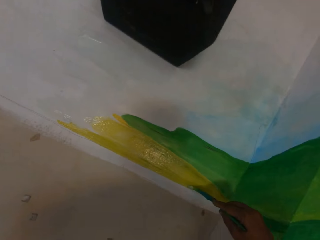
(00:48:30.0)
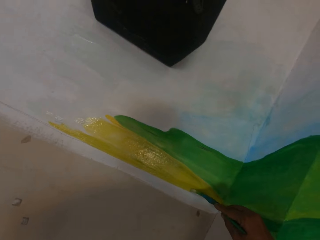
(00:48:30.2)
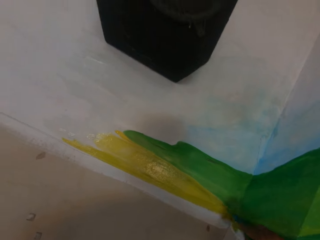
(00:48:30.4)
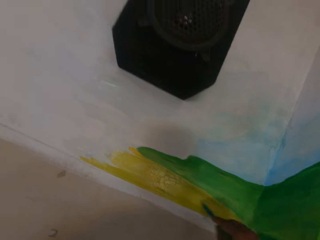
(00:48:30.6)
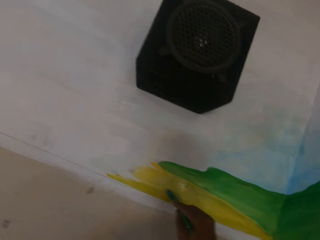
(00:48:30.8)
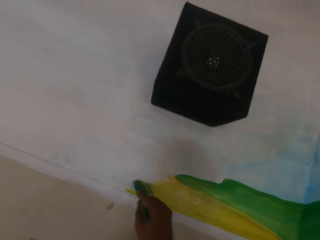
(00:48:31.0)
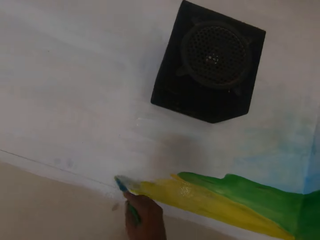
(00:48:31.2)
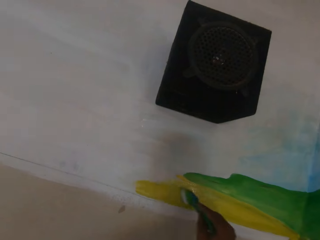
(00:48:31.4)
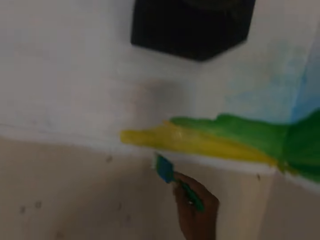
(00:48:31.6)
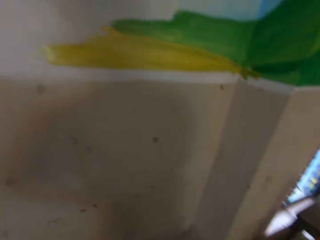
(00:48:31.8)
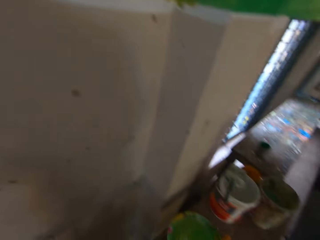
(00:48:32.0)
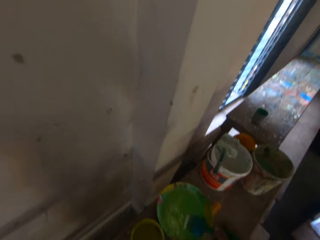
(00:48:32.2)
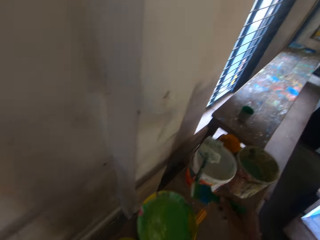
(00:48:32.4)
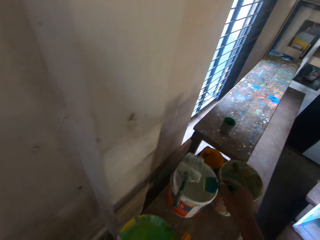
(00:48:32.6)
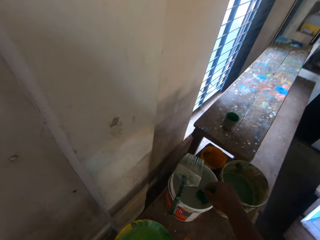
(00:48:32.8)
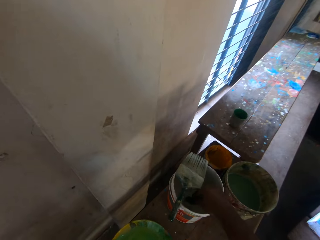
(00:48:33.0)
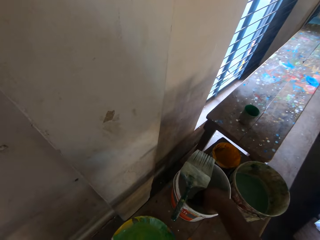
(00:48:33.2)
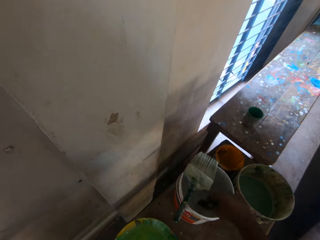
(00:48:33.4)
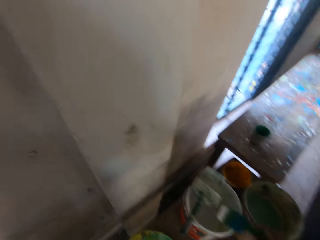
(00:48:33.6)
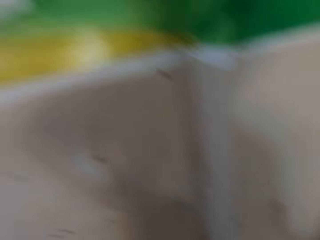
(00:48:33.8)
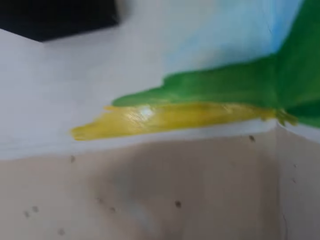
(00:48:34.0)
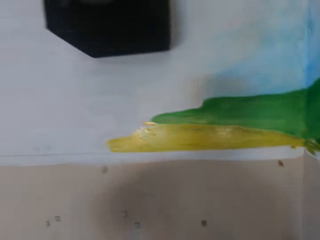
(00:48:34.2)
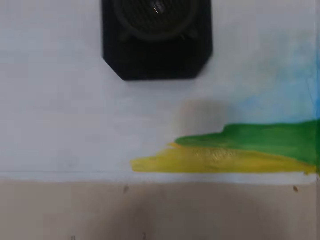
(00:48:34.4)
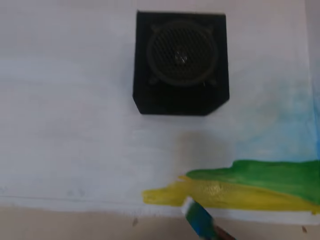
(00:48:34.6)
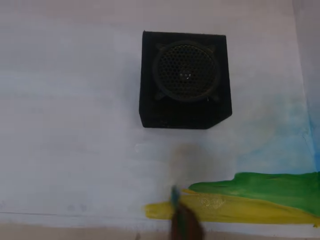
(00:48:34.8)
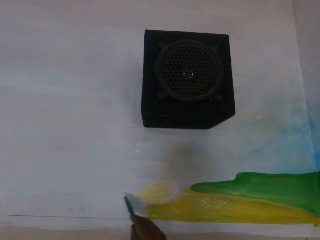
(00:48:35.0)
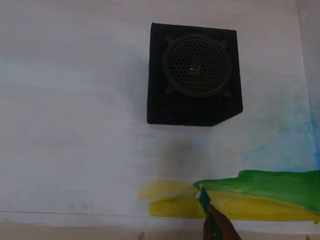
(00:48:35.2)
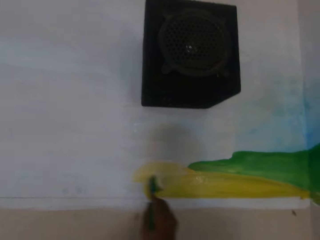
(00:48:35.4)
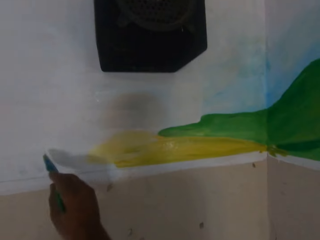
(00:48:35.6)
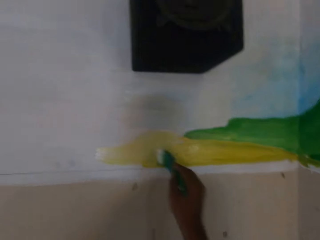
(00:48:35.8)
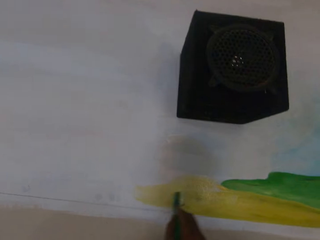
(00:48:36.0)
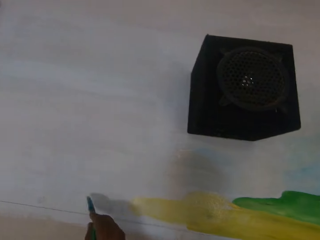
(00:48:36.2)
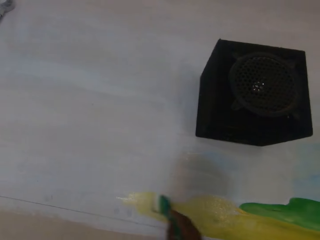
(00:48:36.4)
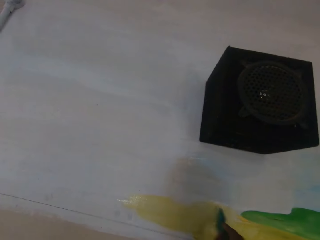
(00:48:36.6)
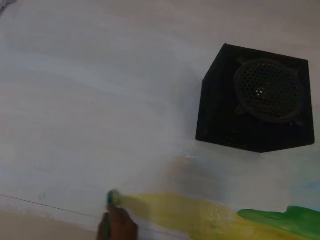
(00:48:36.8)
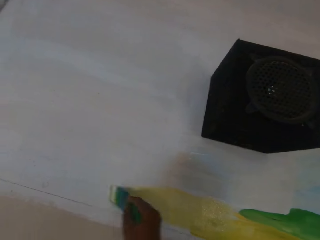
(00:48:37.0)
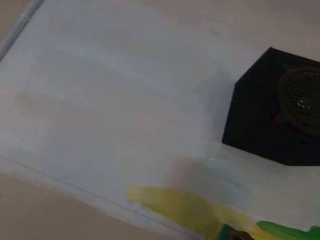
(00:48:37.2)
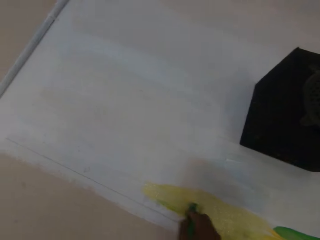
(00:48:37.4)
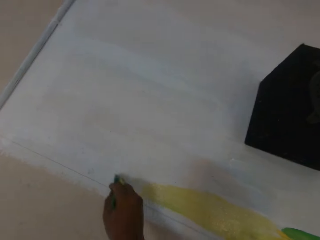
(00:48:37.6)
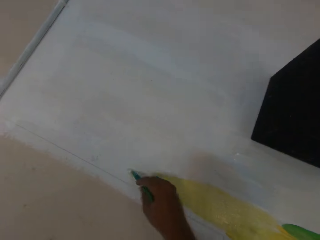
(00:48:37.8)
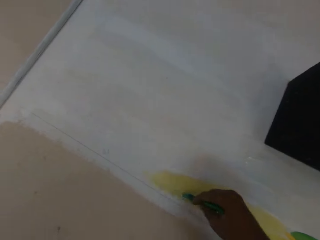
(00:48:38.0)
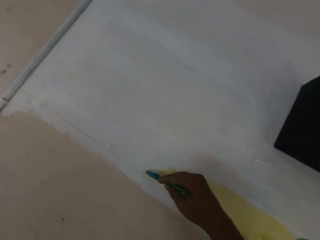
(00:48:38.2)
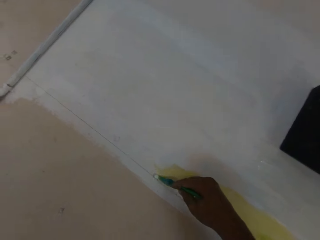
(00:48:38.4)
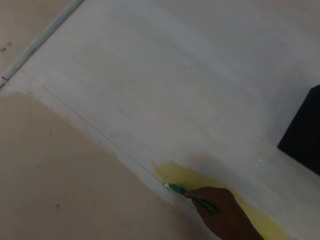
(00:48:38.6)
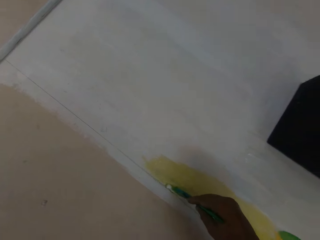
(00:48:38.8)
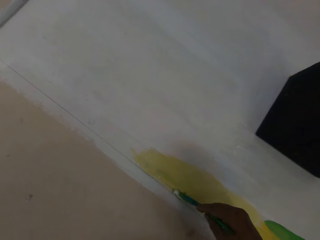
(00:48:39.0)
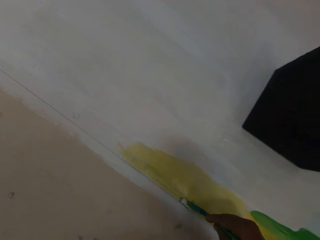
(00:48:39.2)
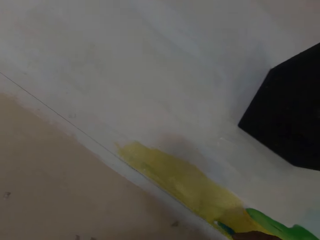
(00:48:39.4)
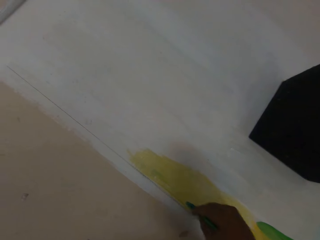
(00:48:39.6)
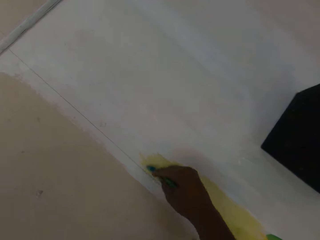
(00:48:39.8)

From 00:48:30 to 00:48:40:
The camera wearer applies some paint from the white paint bucket on the brush in his right hand. He paints an image on the wall with the brush in his right hand.

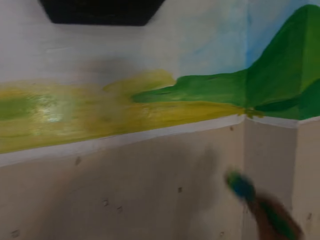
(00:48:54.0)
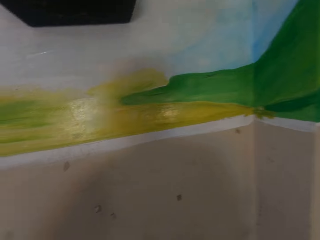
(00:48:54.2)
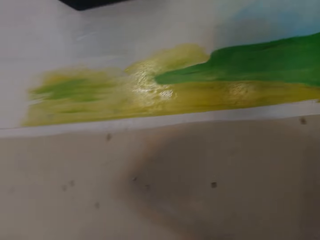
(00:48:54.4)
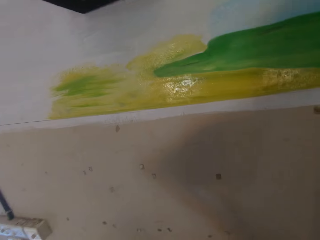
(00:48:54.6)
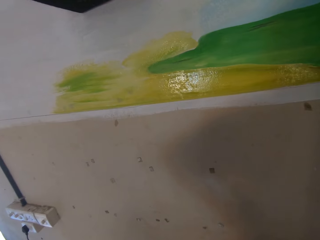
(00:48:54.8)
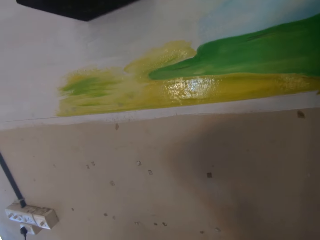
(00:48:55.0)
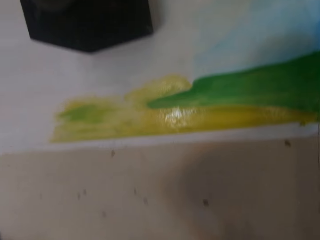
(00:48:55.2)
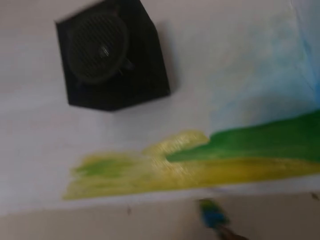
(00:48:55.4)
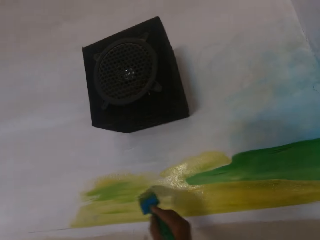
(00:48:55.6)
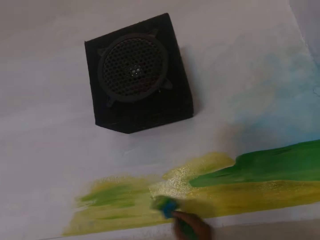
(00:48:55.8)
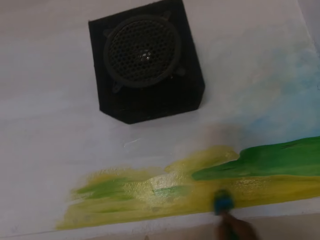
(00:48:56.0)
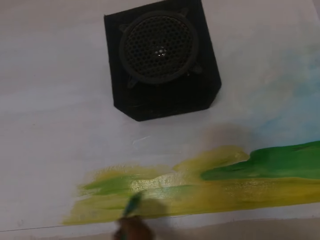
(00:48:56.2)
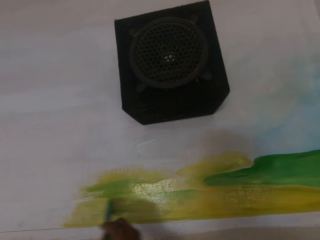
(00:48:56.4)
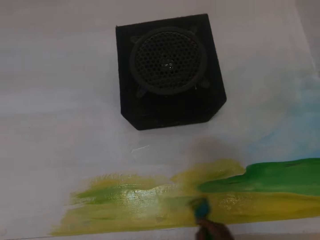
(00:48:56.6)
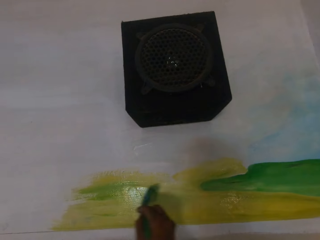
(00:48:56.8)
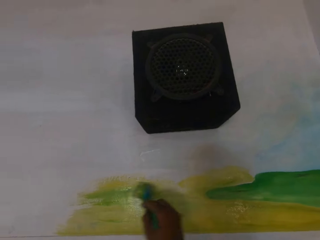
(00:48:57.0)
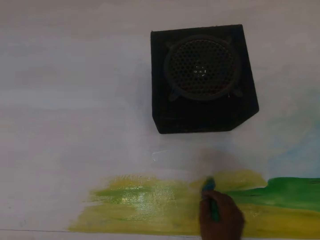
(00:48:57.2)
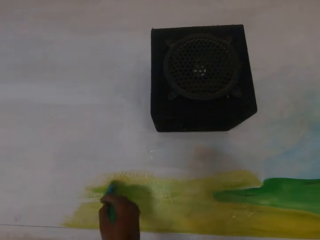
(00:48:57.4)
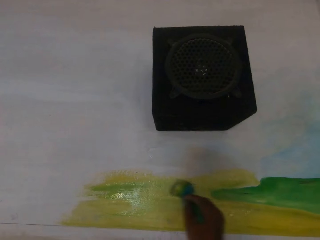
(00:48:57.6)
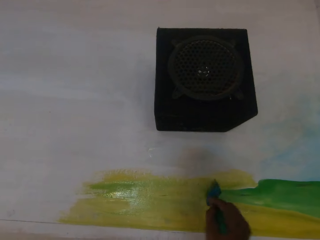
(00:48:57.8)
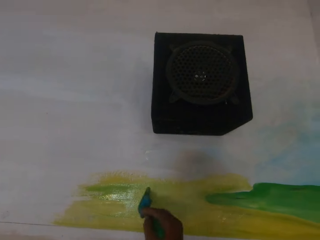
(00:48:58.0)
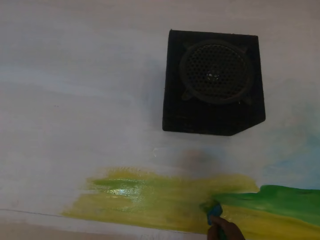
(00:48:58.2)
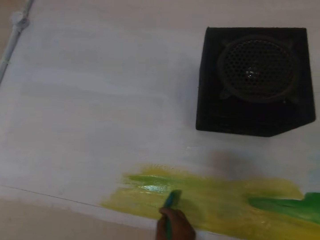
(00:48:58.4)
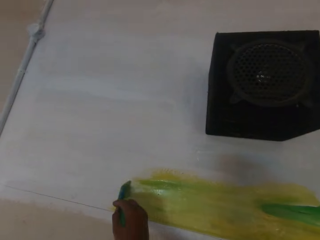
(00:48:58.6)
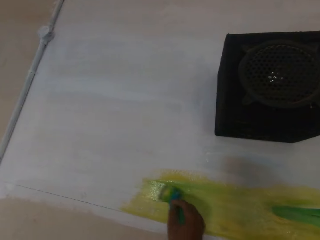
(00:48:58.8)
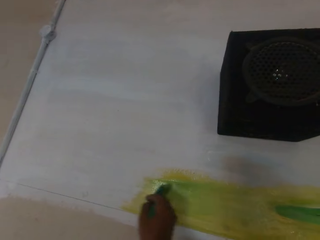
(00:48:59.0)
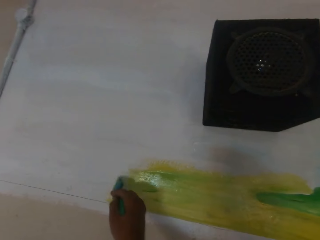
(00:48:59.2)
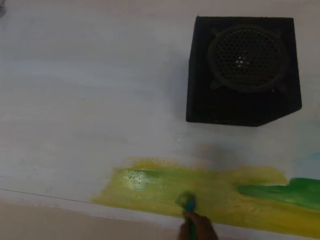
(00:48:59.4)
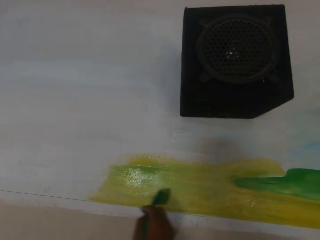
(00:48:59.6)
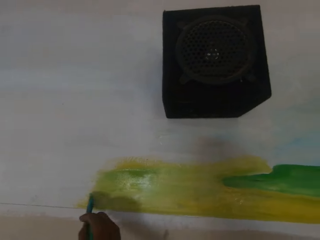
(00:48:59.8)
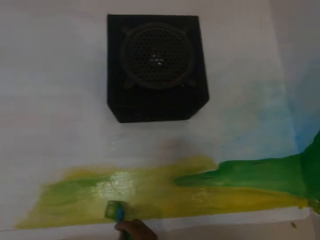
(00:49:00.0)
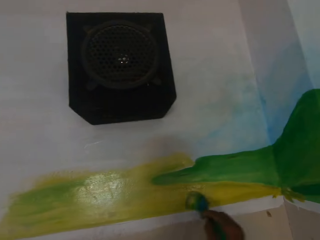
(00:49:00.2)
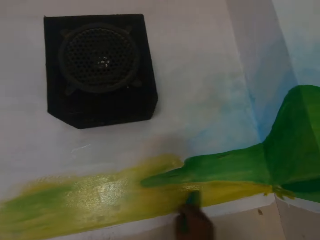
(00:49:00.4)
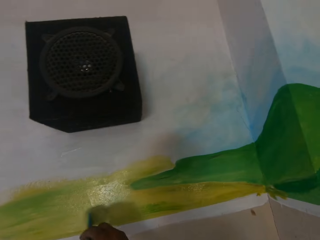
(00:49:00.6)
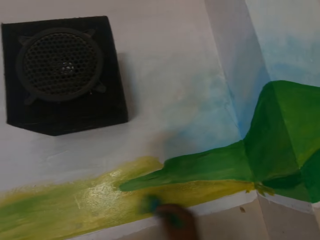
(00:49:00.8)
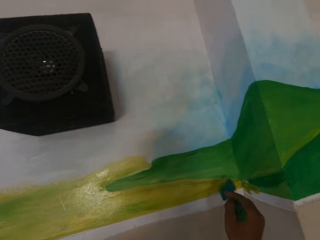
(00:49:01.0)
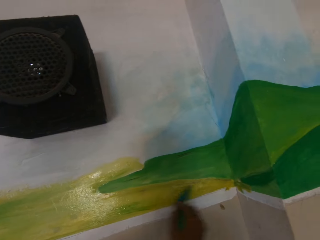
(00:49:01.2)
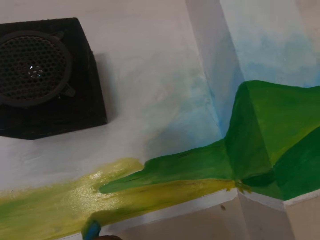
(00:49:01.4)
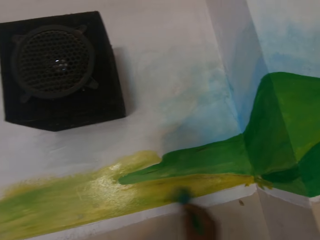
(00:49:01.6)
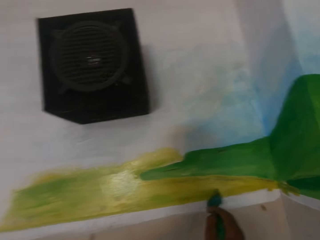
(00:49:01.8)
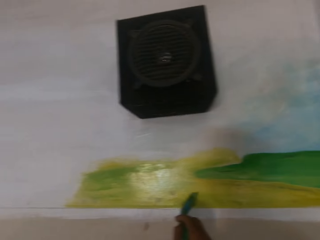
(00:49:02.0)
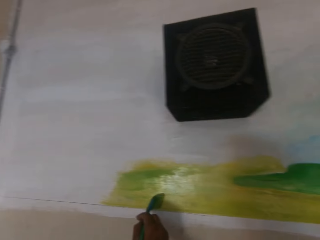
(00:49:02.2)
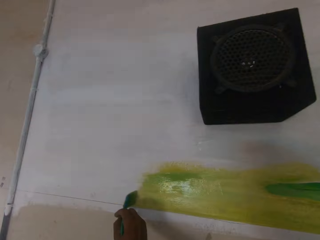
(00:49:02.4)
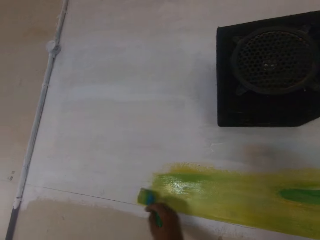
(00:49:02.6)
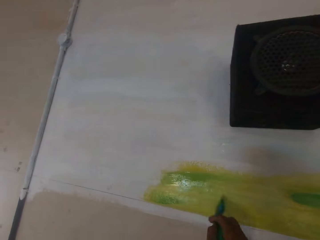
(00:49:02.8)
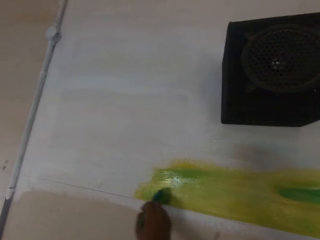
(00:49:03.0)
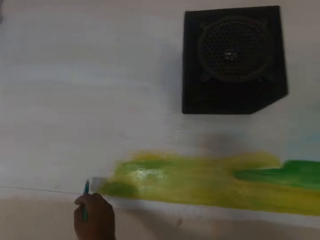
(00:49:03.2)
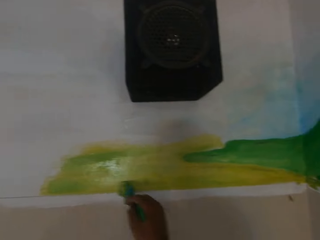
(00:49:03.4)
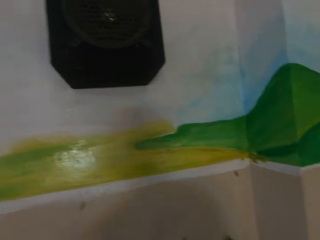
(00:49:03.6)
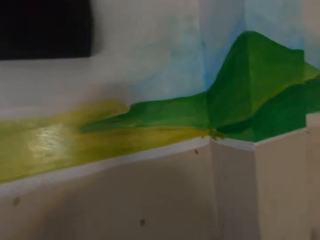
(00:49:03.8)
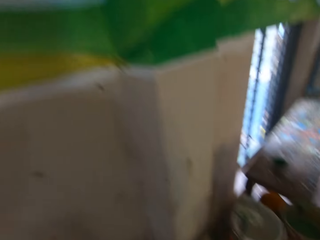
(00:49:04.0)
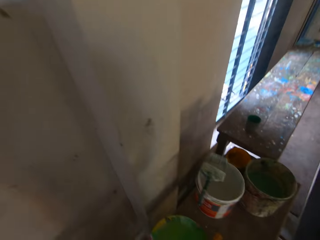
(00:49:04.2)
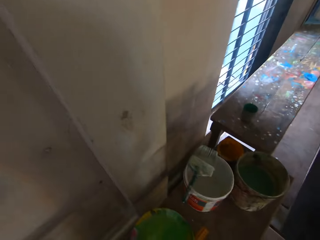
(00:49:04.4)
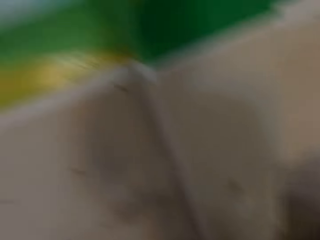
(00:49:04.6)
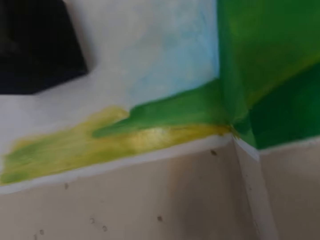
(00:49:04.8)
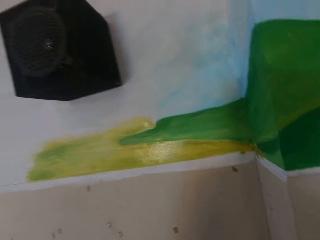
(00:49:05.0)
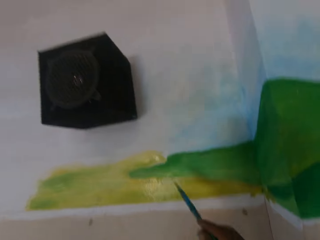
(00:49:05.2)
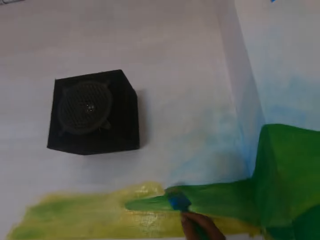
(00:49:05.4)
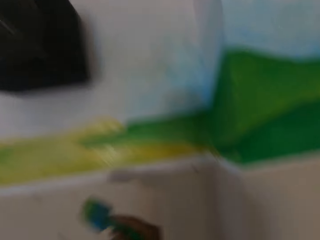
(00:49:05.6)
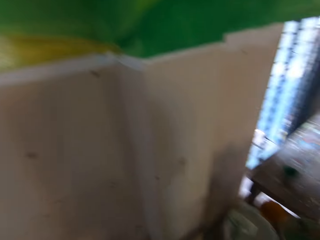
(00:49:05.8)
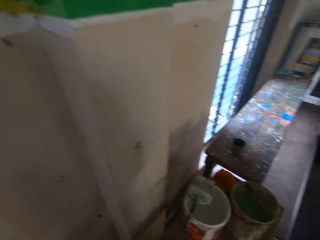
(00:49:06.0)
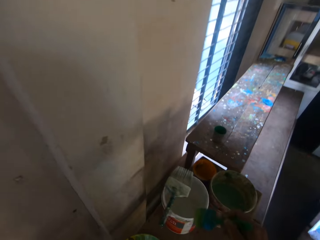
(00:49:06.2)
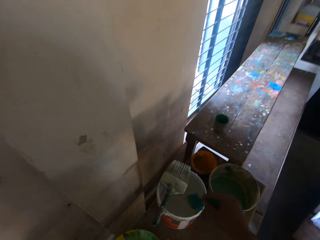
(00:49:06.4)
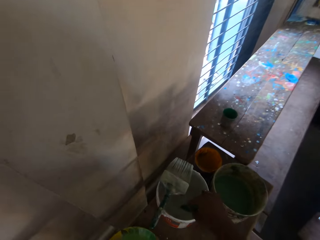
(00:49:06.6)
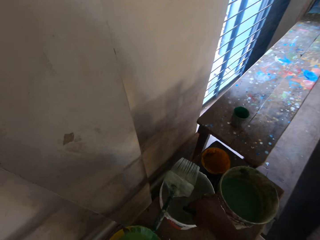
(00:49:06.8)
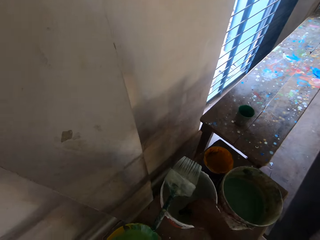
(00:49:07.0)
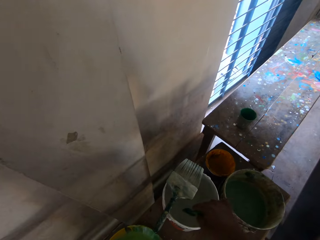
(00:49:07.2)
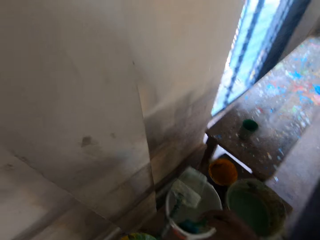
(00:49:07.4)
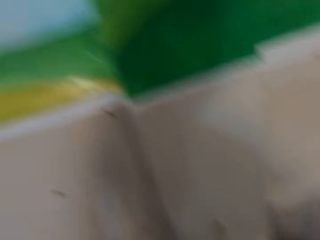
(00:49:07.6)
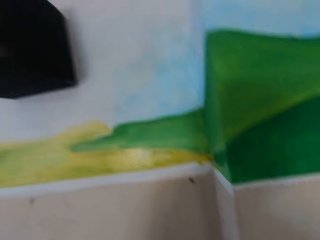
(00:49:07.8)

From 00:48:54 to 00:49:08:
The camera wearer paints the wall with the brush in his right hand. He applies some paint from the paint bowl on the brush in his right hand. He paints the wall with the brush in his right hand. He applies some paint from the white paint bucket on the brush in his right hand.
